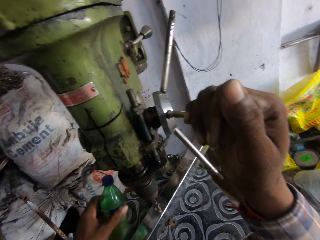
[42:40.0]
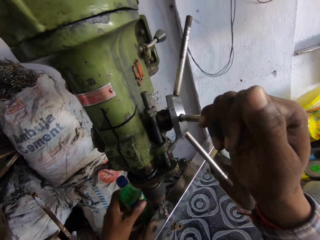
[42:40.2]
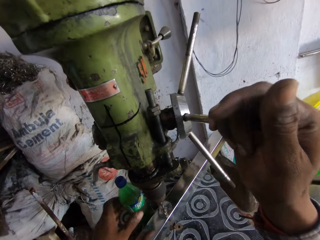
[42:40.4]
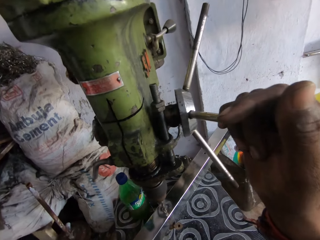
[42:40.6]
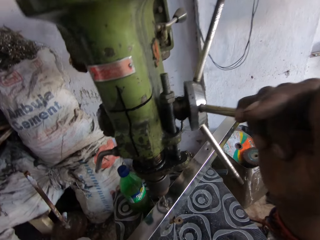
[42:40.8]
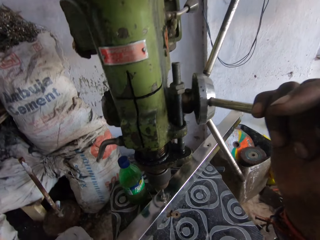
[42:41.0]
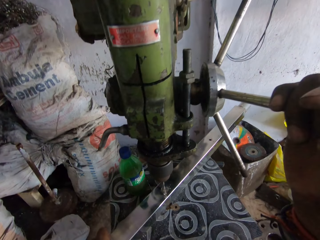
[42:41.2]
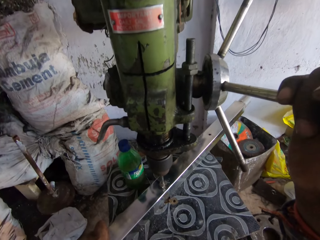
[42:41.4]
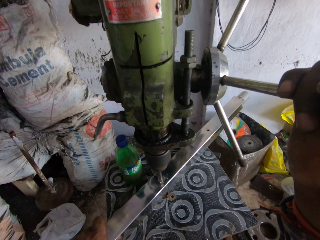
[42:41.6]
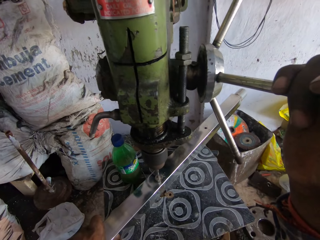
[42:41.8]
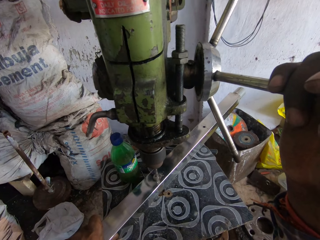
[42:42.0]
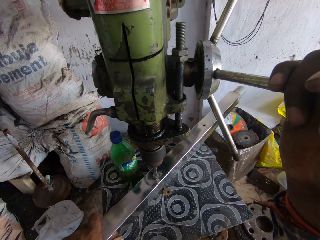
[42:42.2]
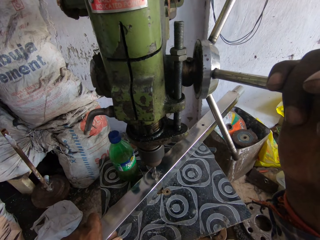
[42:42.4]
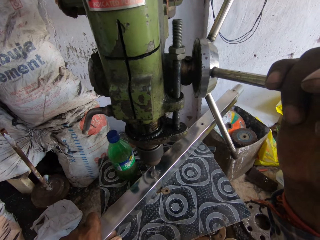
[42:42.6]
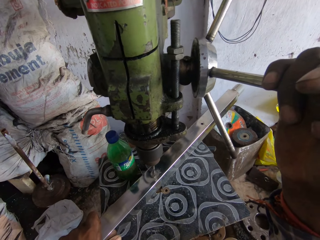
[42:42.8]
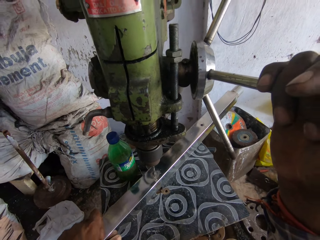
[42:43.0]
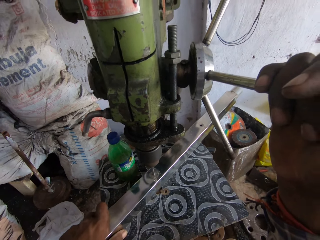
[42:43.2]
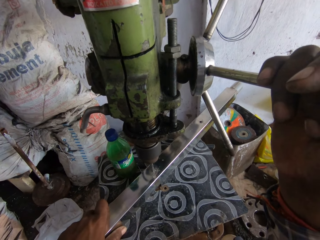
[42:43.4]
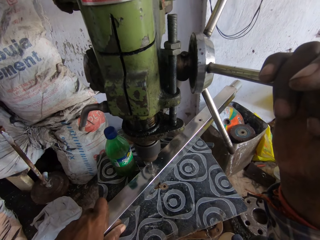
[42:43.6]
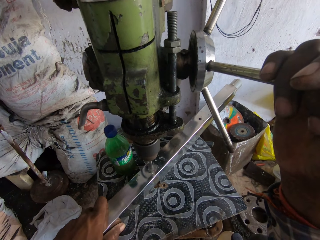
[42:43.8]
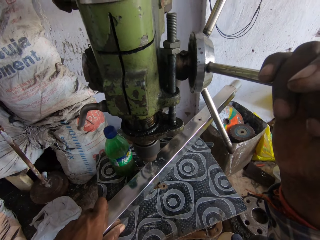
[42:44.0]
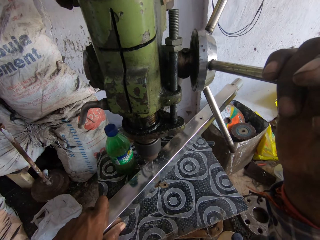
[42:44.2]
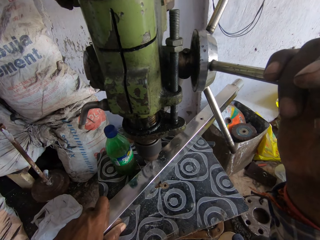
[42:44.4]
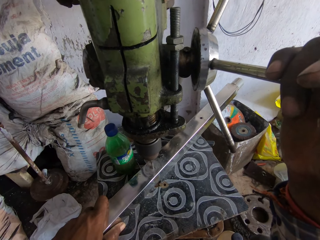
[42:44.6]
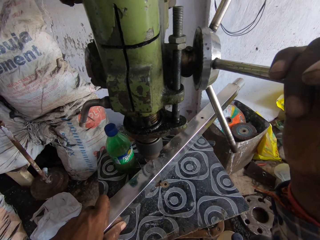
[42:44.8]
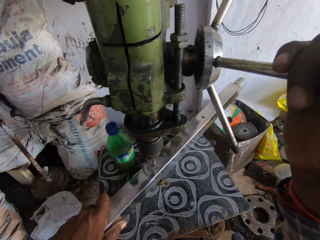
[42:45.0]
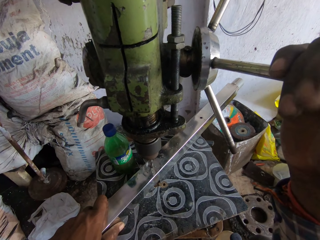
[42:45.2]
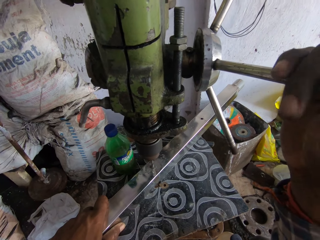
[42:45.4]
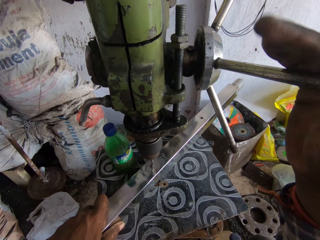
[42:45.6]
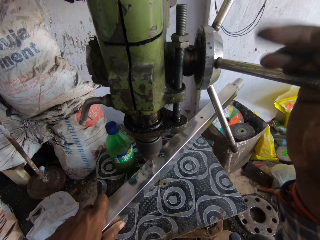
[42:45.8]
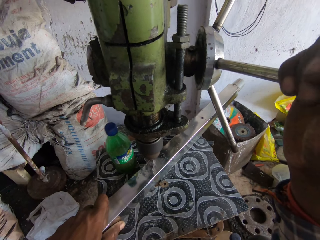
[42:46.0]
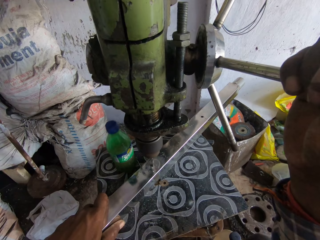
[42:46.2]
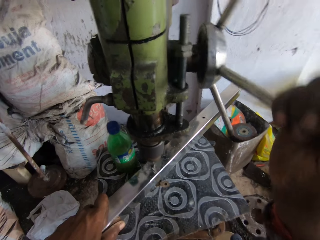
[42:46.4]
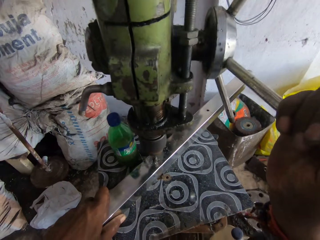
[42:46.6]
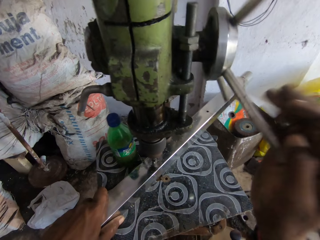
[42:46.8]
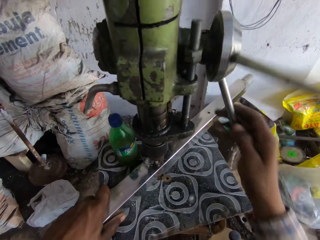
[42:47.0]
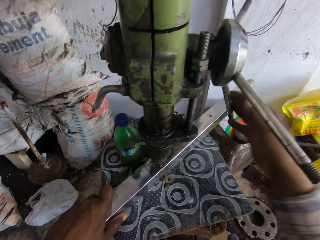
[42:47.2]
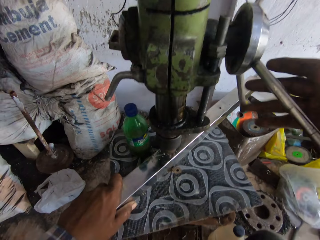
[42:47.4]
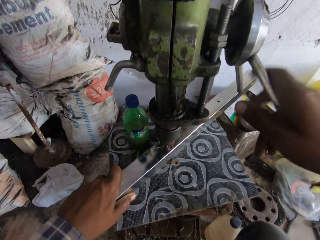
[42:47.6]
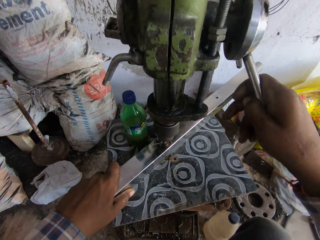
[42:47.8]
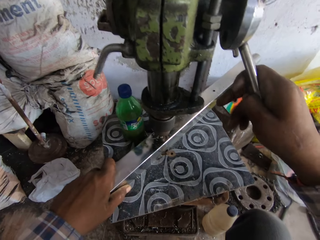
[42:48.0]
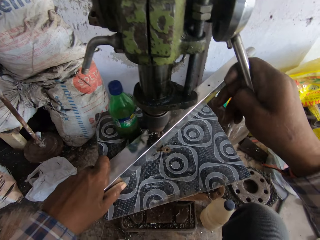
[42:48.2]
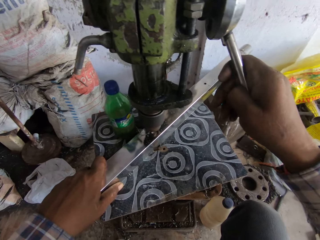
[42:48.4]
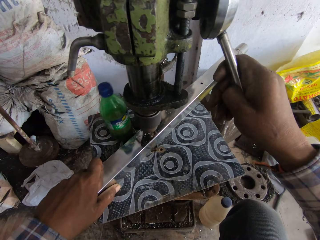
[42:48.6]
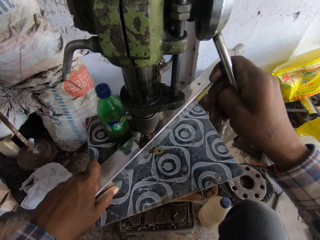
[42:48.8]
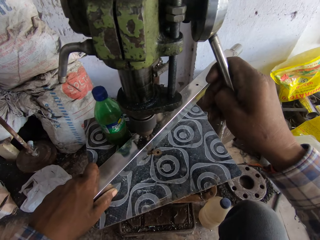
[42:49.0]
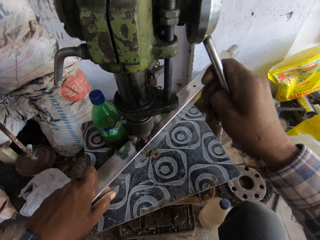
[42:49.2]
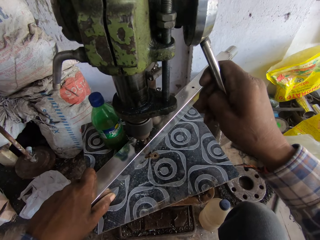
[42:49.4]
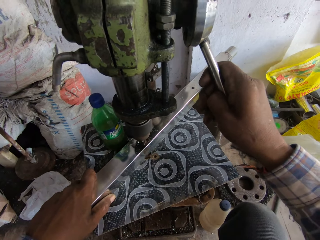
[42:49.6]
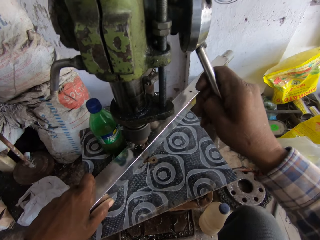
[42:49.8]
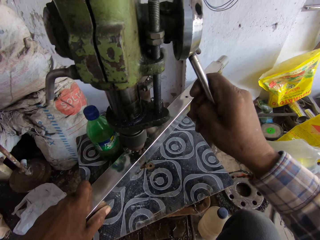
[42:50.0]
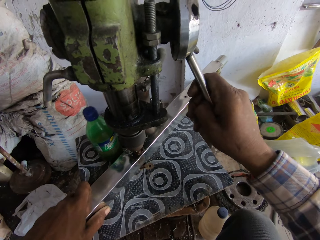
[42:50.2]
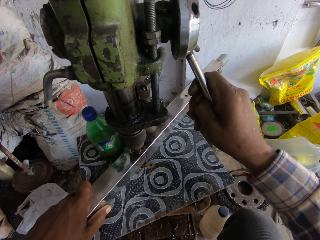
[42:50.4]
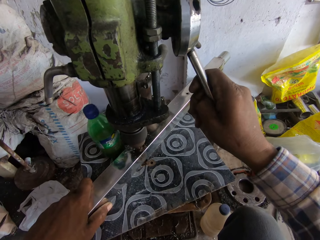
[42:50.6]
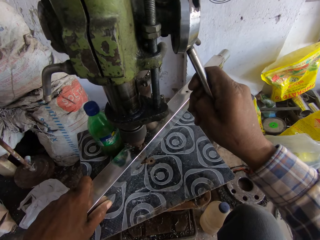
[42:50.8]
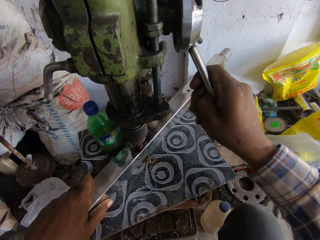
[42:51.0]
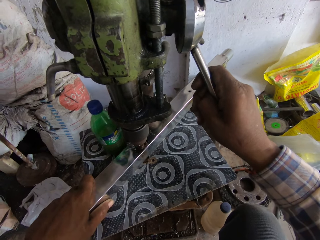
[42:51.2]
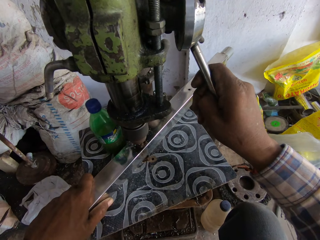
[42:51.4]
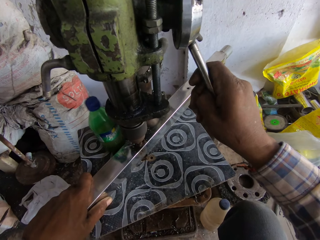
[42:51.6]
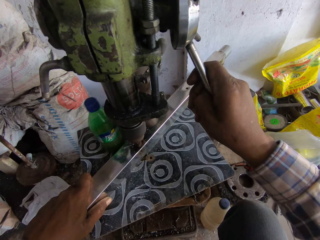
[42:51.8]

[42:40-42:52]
The camera wearer squeezes the bottle. They place the bottle on the table. They drill a hole on the steel rod. They hold the steel rod with the left hand. They drill a hole on the steel rod. They exert pressure on the drill press handle with the right hand. They rotate the drill press handle with the right hand. They hold the drill press handle with the right hand. They drill a hole on the steel rod. They hold the steel rod with the left hand. They drill a hole on the steel rod.

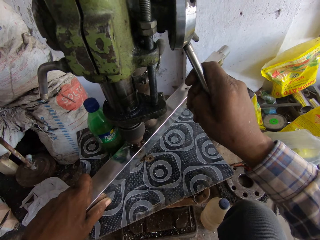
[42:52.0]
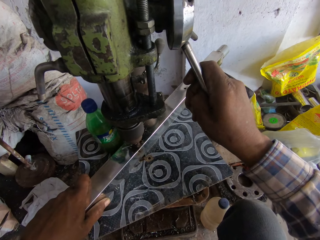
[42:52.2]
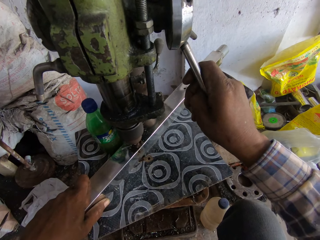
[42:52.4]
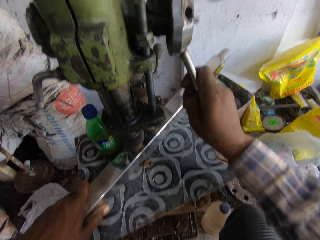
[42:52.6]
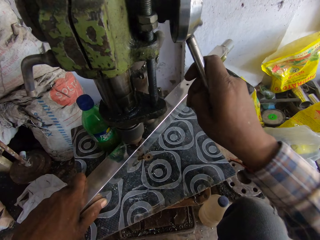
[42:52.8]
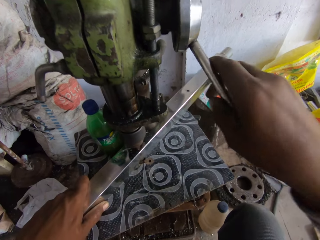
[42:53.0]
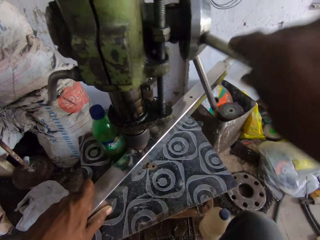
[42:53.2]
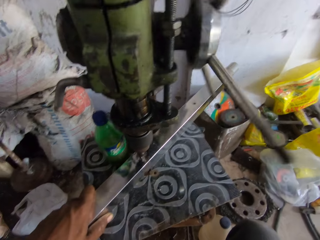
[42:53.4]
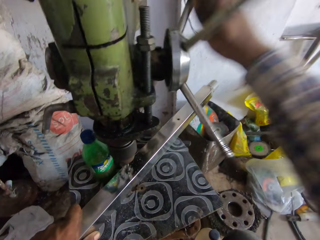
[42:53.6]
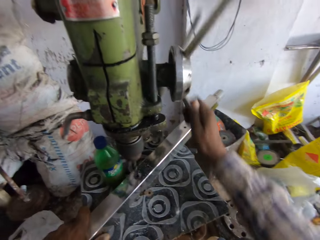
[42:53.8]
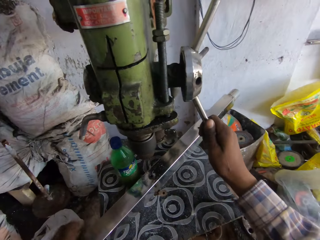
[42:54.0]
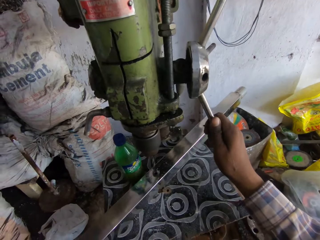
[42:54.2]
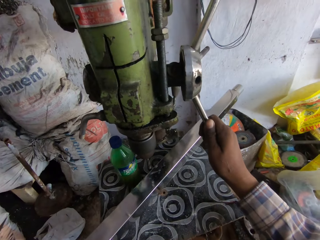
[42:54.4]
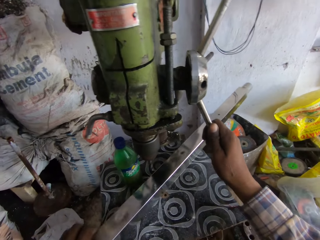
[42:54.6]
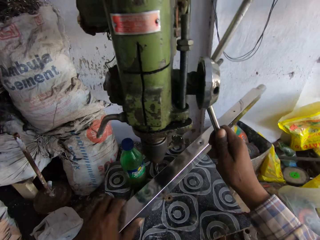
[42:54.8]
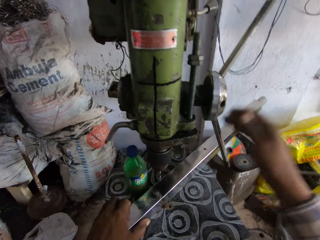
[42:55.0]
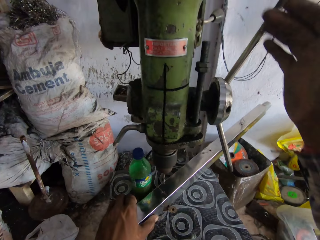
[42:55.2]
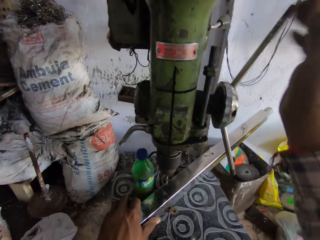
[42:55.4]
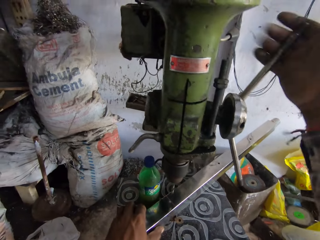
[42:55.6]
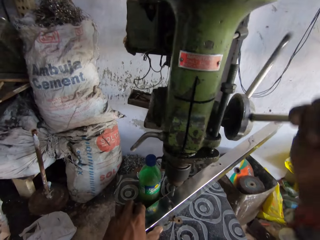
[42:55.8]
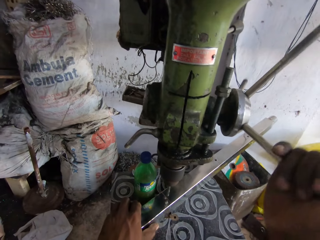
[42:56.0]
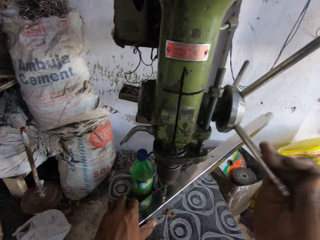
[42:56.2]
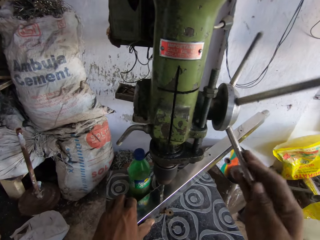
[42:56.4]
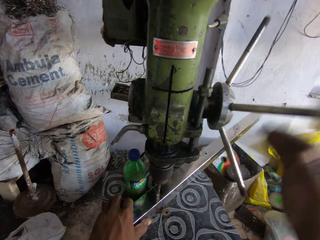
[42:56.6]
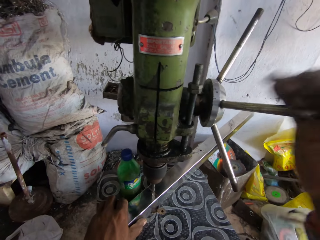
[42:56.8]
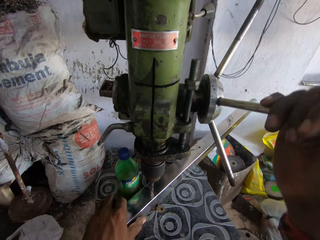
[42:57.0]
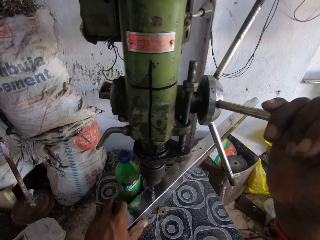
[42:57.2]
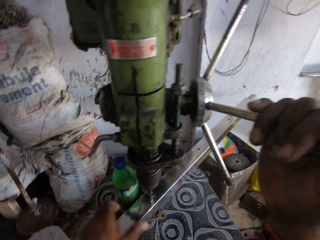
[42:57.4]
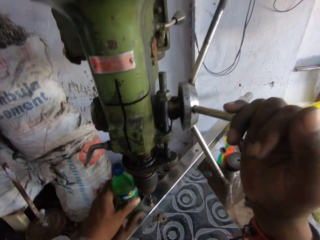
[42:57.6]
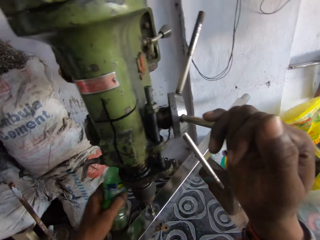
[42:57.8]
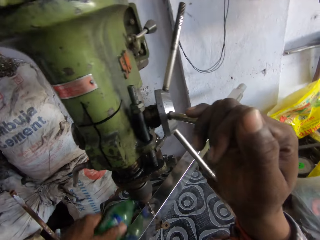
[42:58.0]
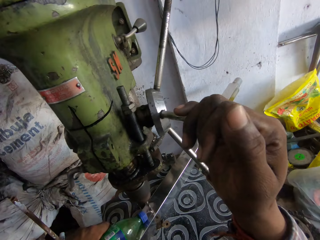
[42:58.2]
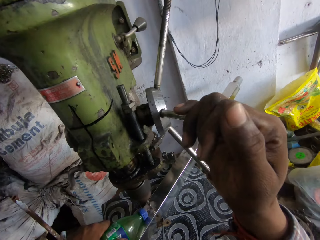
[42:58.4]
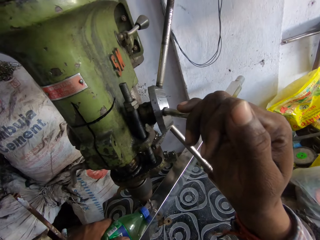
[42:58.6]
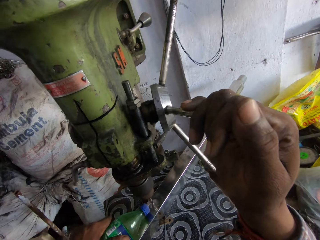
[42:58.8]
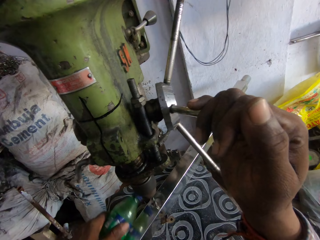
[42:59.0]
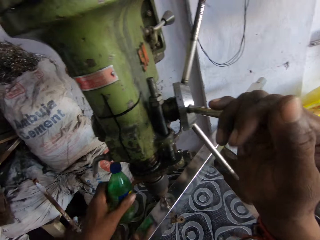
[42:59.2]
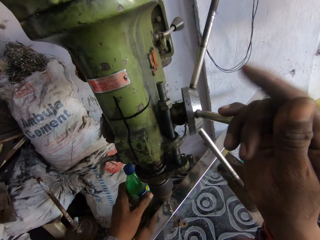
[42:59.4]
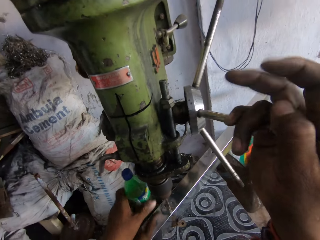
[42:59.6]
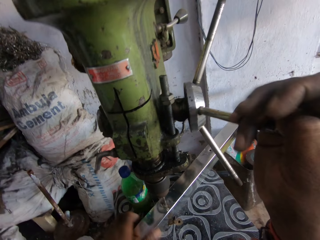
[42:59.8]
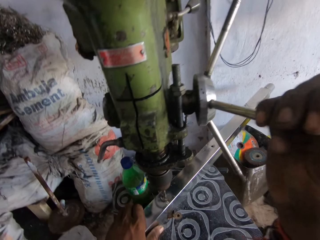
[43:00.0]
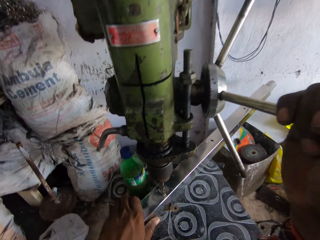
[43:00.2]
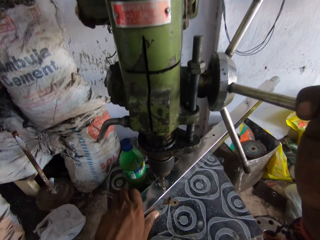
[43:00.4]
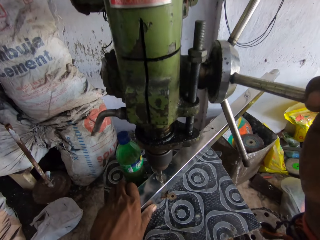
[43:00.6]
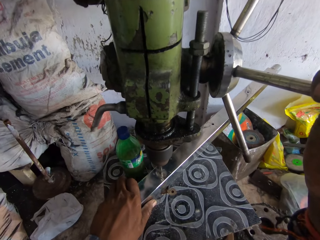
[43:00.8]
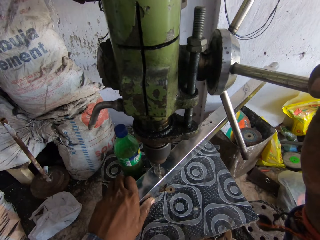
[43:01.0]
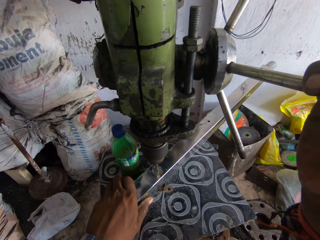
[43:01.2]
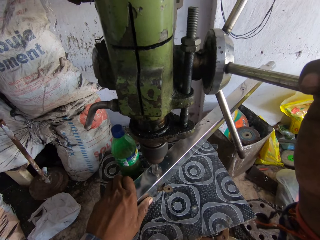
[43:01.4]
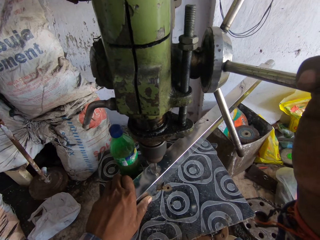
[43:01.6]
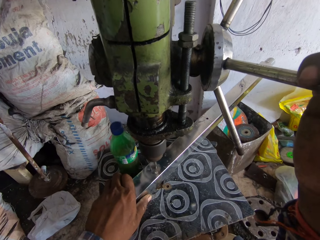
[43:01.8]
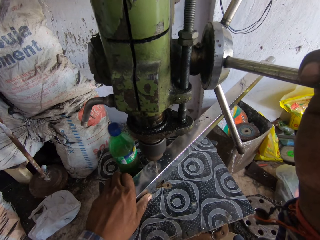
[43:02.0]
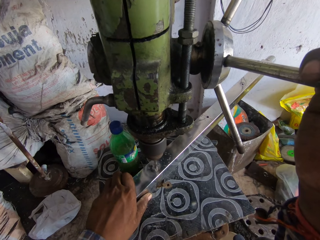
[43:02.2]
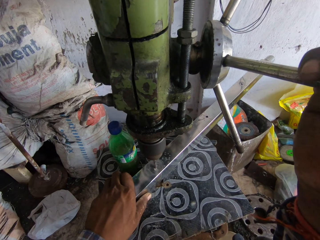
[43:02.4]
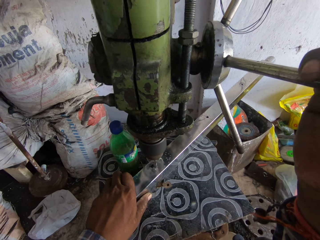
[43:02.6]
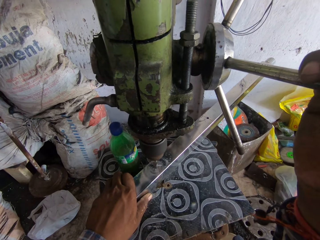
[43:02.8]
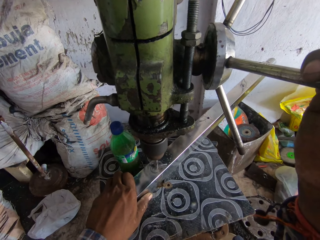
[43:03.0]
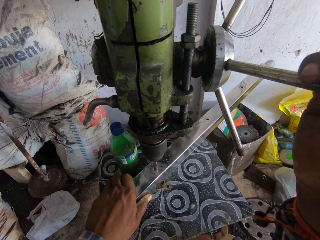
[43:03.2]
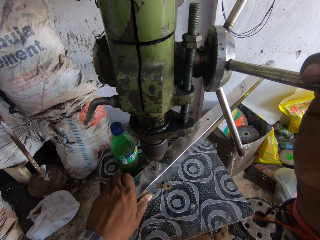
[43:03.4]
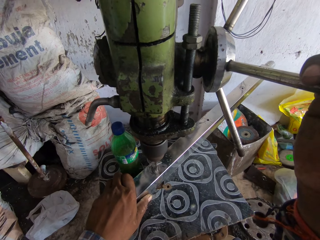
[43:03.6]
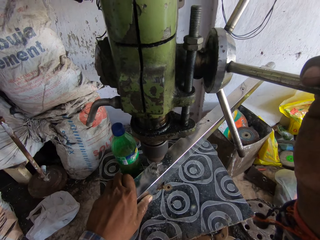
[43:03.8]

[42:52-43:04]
The camera wearer exerts pressure on the drill press handle with the right hand. They rotate the drill press handle with the right hand. They move a steel rod on the drill press with the left hand. They rotate the drill press handle with the right hand. They drill a hole on the steel rod. They hold the drill press handle with the right hand. They pick a bottle with the left hand. They pour something on the steel rod. They squeeze the bottle. They drill a hole on the steel rod. They place the bottle on the table. They hold the drill press handle with the right hand. They hold the metal. They drill a hole on the steel rod.
